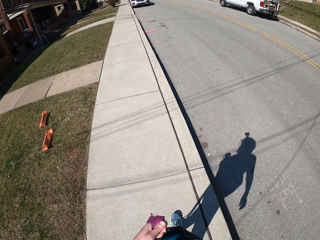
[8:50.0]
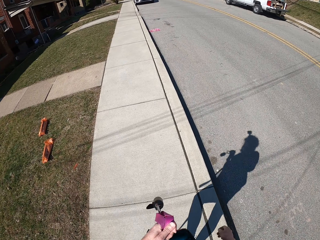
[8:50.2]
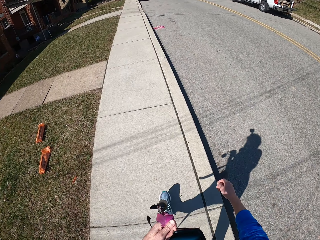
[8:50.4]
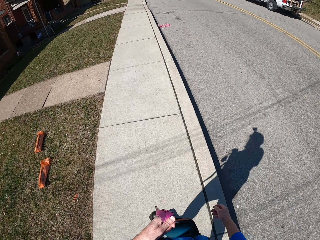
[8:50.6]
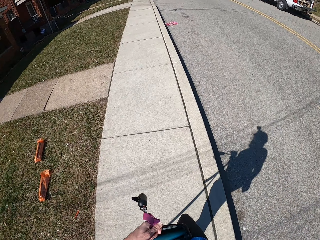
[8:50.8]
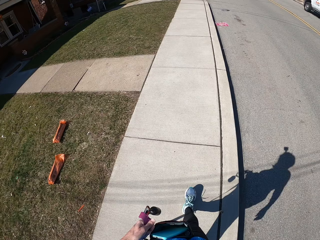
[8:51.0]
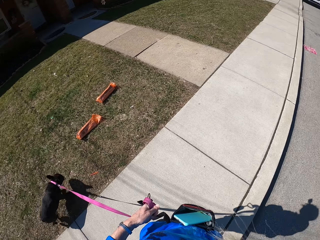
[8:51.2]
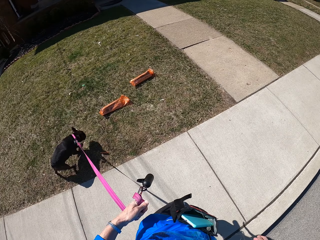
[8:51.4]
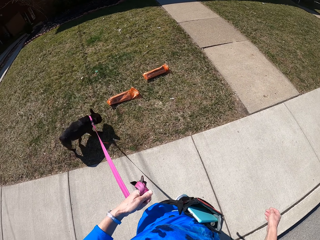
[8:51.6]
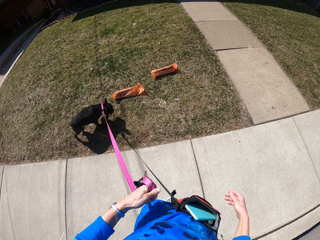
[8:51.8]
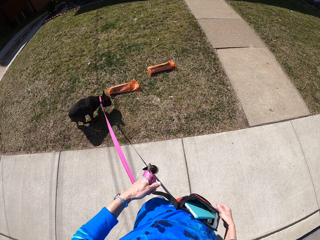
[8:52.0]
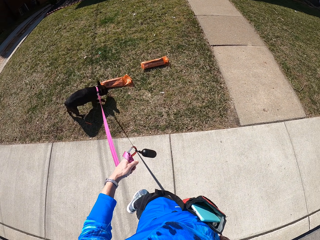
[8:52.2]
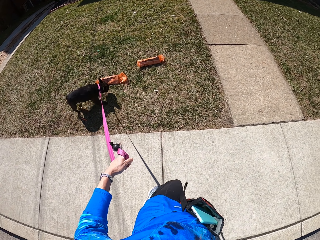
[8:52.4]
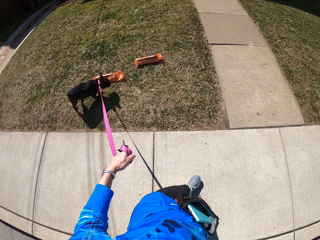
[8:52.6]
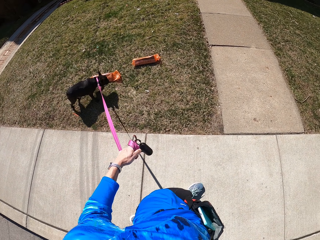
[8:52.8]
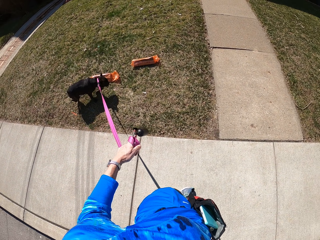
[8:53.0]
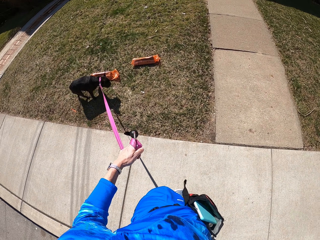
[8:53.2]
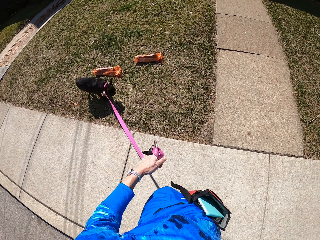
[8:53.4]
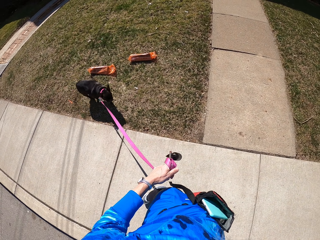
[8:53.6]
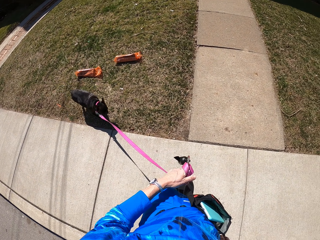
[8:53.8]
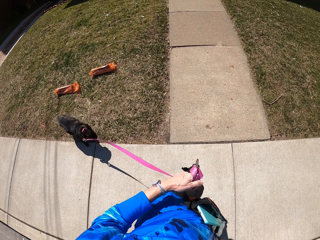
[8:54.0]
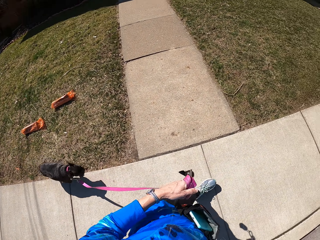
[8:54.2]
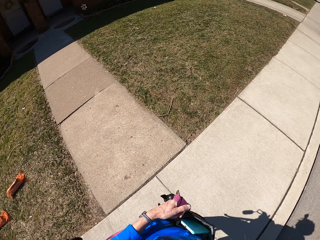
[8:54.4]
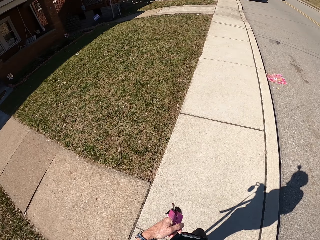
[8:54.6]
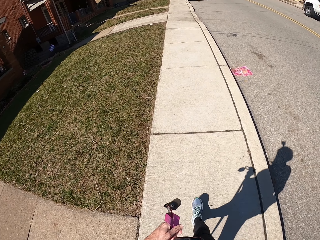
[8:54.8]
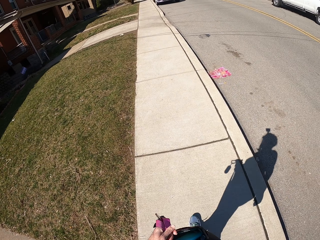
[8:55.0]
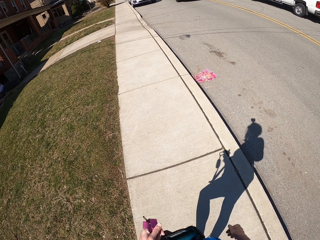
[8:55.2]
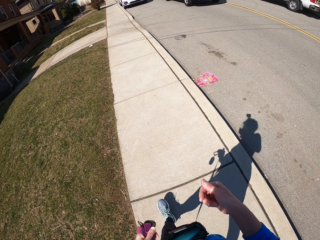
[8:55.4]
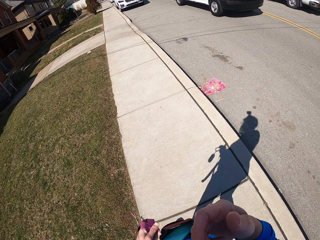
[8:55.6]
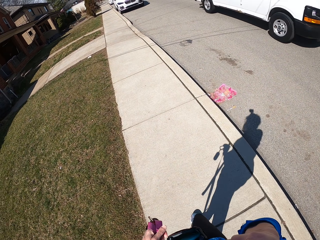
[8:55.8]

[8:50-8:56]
The camera wearer walks on the pavement. They look at the dog. The dog walks on a lawn. The camera wearer looks around. They pull on the dog's leash. They walk the dog.

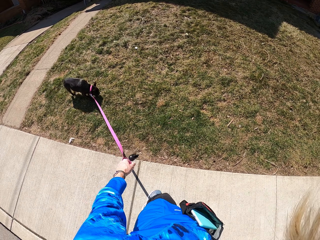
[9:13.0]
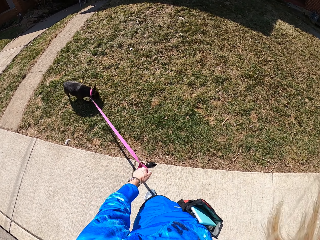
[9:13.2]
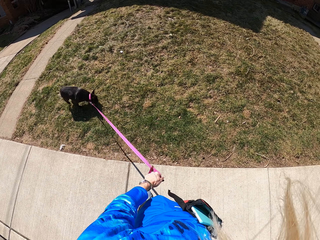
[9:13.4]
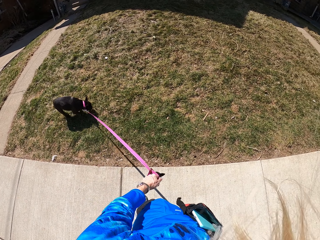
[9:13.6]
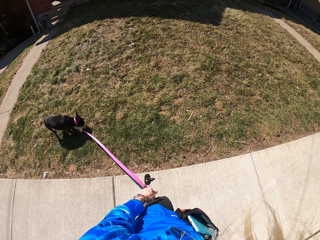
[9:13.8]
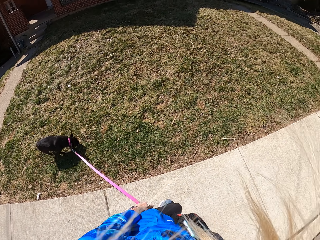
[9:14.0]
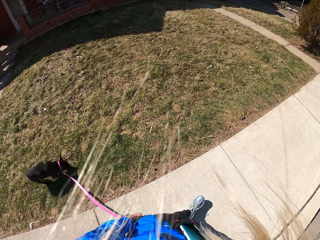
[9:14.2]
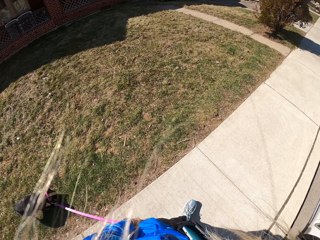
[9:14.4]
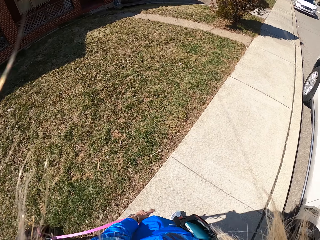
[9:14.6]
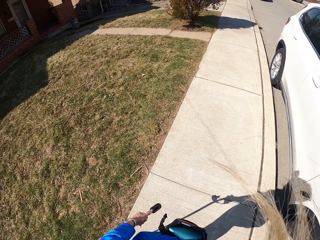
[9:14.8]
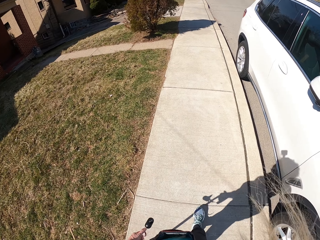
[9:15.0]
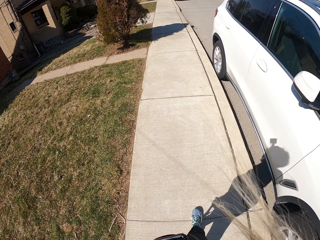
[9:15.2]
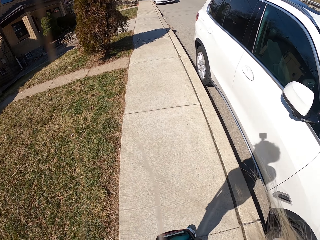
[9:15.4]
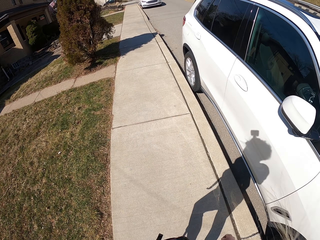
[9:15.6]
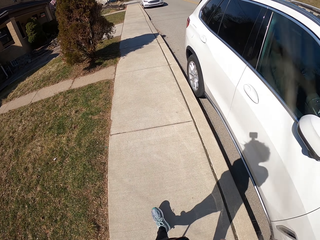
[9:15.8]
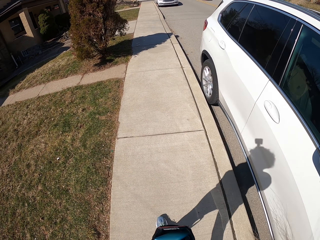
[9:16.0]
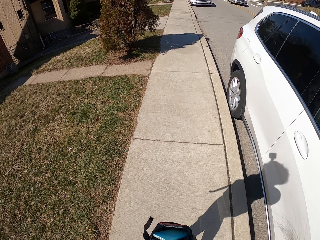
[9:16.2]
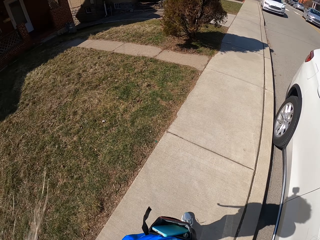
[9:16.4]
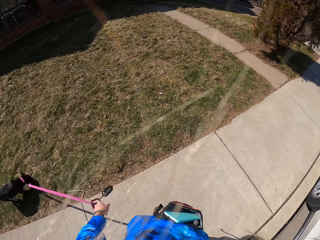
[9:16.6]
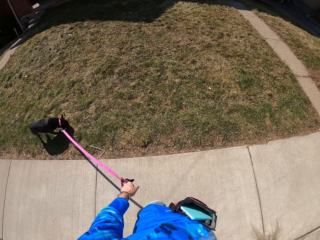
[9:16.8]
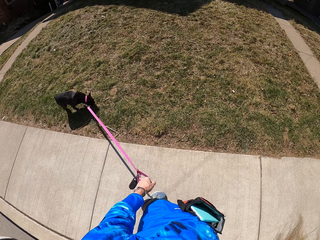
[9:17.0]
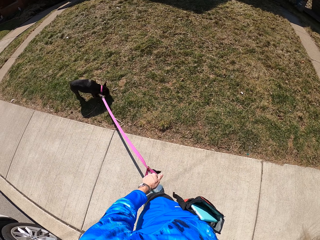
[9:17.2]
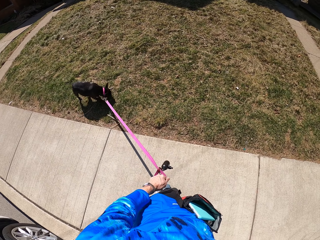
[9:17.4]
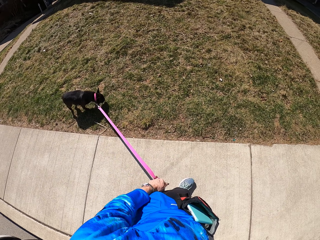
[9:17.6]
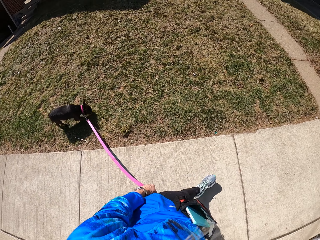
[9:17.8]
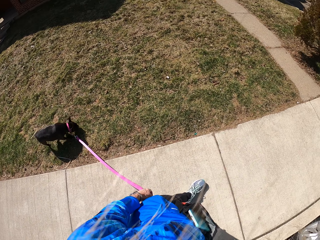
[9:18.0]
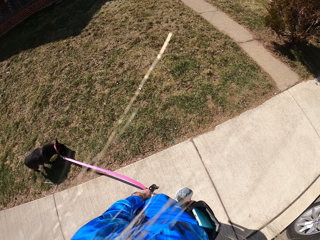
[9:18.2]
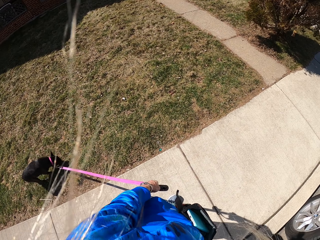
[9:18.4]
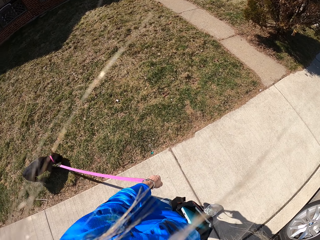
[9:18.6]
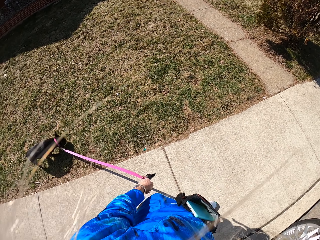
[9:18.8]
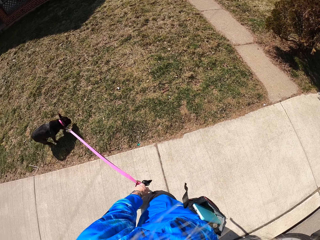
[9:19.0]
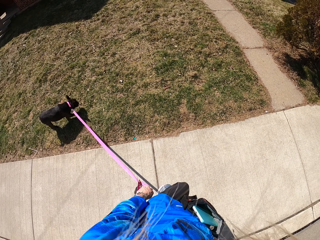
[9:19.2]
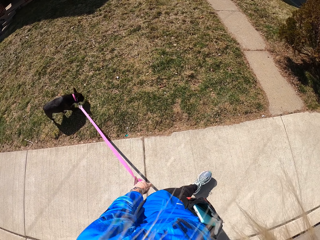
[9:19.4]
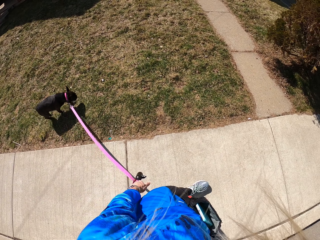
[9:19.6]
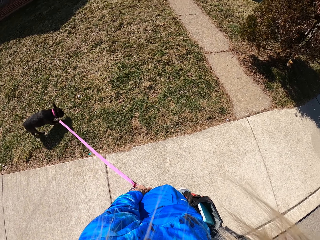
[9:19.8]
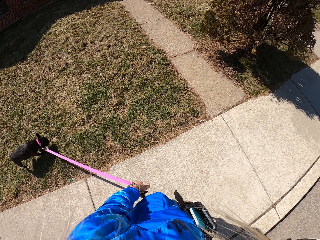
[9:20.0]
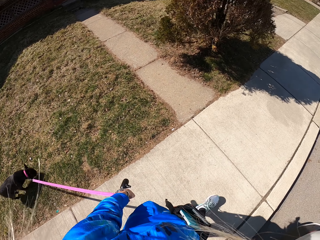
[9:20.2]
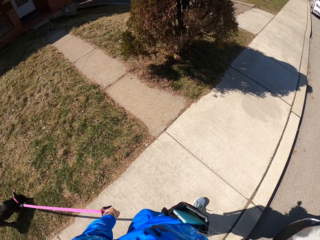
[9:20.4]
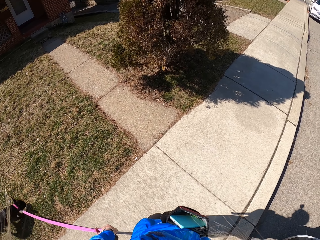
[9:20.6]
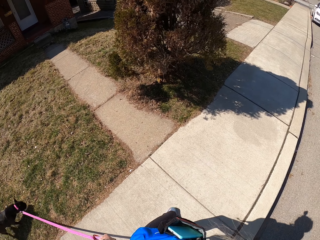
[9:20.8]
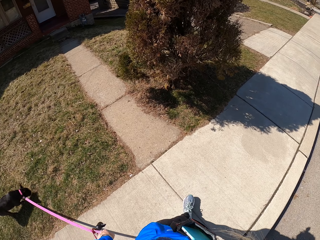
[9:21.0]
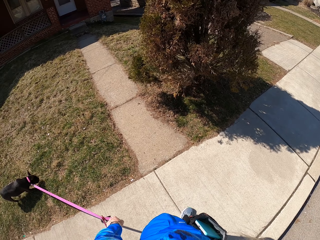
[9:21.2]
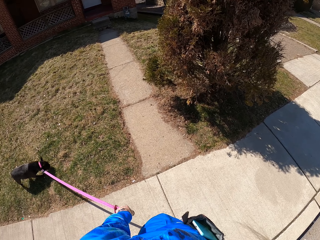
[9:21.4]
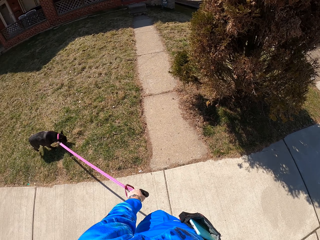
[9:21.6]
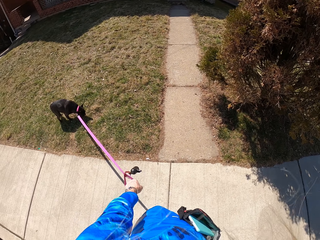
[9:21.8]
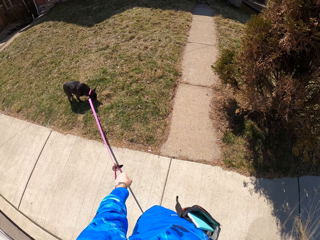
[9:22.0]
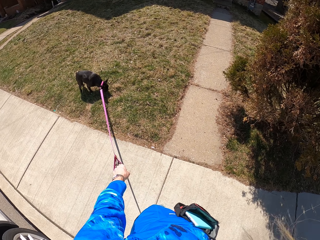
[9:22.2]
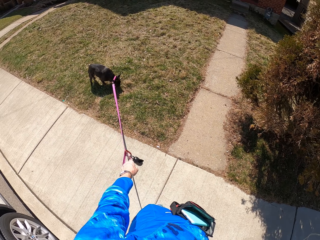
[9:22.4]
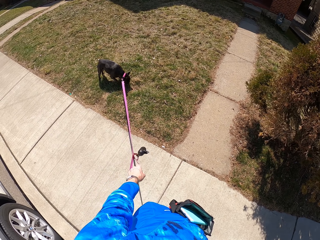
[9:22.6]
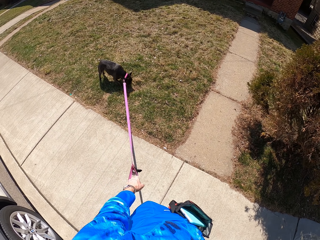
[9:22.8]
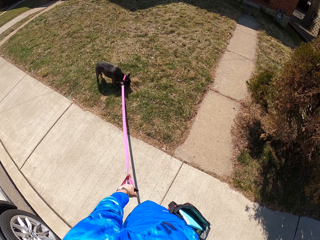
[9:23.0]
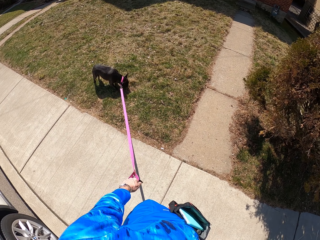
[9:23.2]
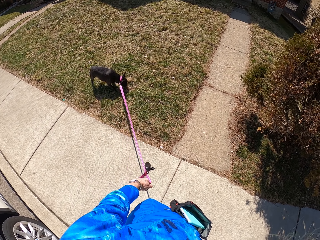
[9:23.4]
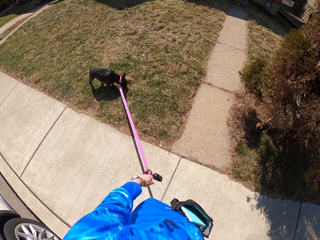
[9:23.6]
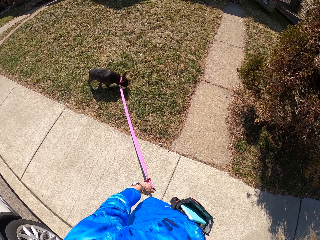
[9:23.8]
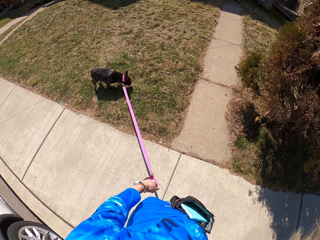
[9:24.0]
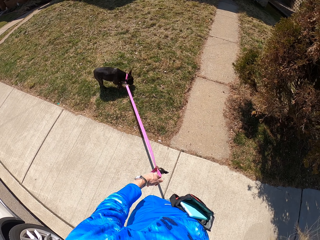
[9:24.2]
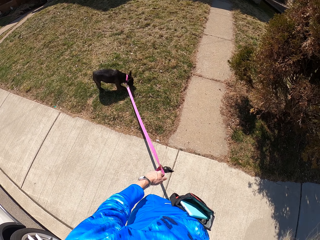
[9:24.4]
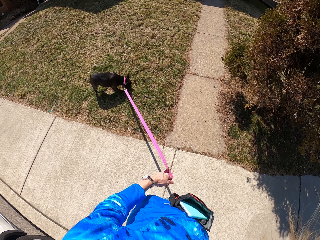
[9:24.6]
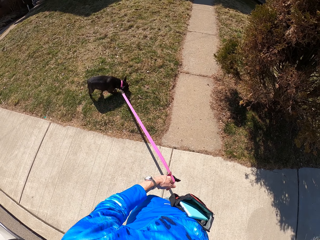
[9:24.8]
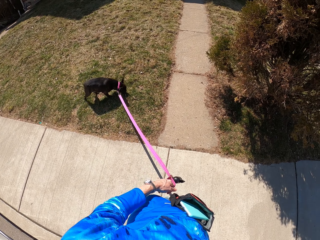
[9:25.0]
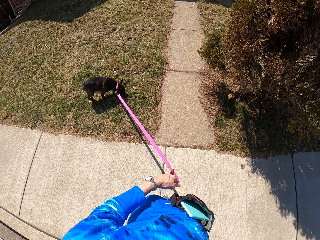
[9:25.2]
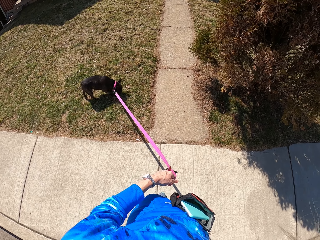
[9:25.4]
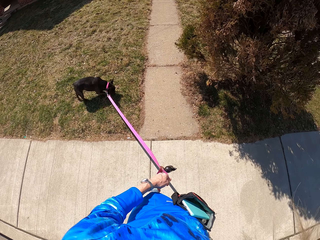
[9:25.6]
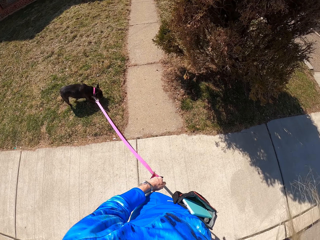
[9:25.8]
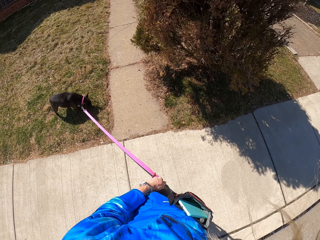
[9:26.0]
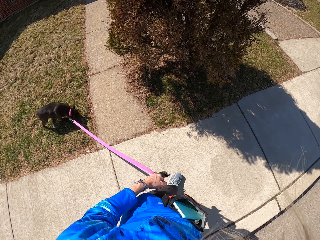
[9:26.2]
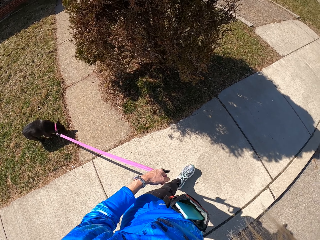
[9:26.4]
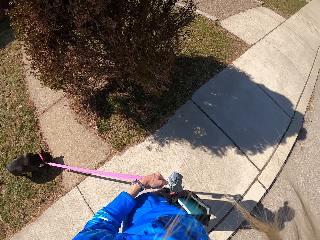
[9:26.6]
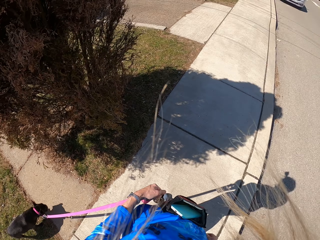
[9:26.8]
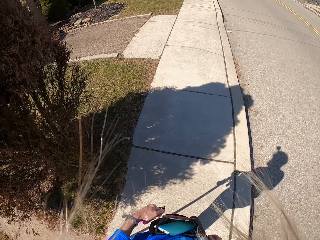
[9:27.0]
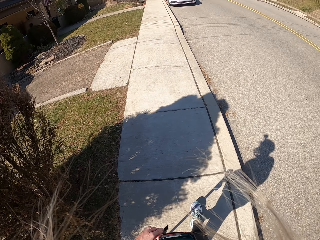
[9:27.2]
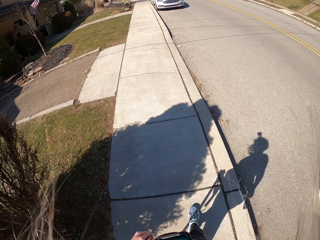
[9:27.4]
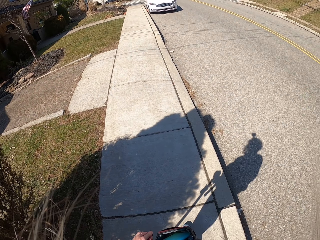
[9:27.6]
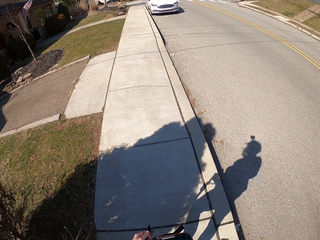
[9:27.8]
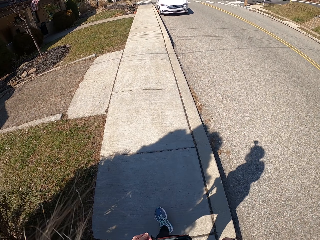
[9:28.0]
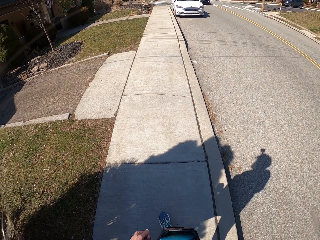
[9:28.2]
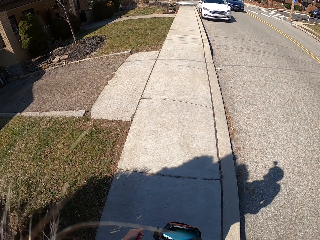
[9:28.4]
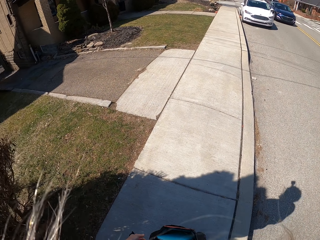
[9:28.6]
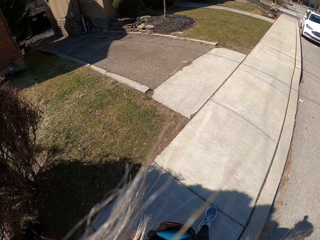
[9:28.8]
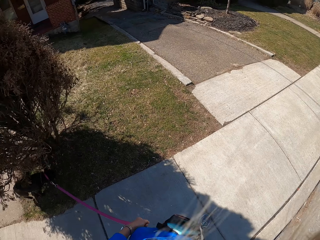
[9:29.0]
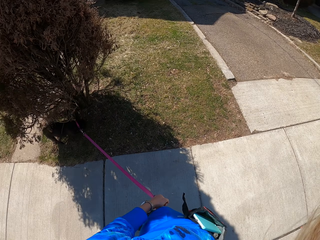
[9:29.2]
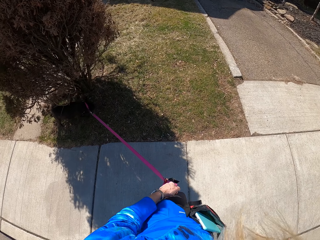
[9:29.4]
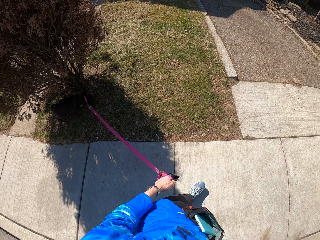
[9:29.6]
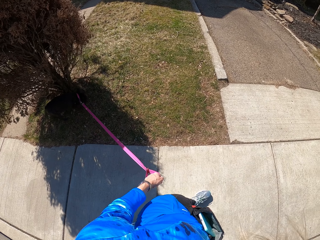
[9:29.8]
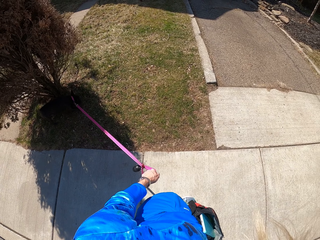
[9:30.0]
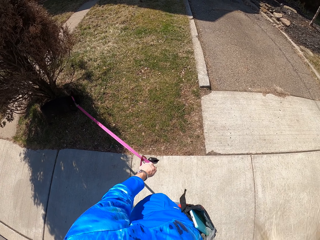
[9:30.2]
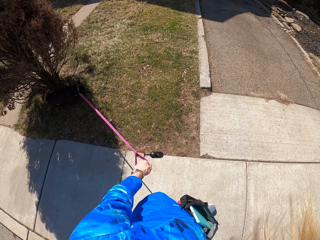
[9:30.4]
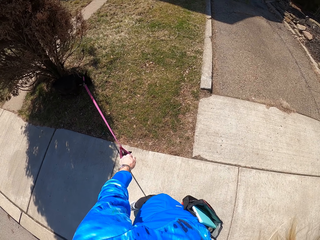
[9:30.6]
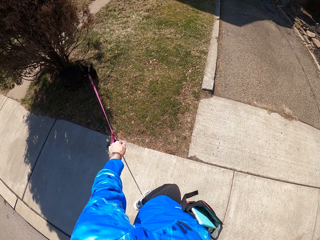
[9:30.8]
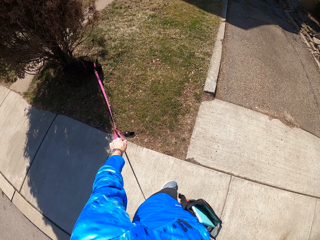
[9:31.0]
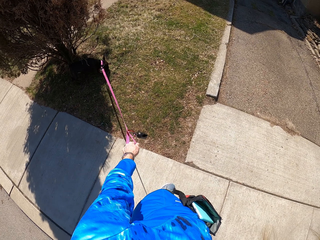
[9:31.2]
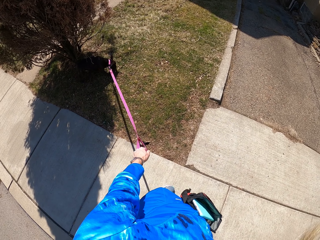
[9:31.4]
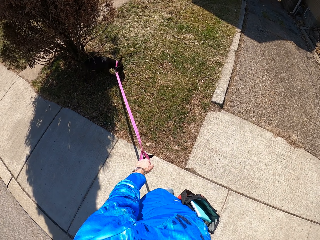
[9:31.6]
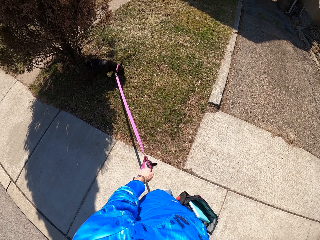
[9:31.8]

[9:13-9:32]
The camera wearer pulls on the dog's leash. They look at the pet. They walk along the road.
